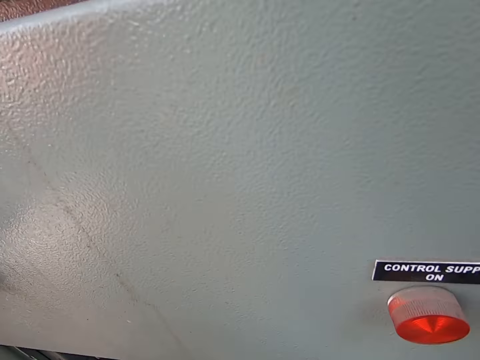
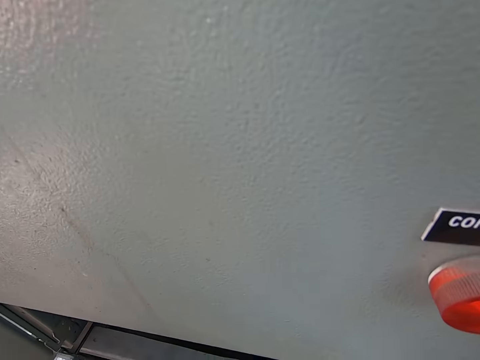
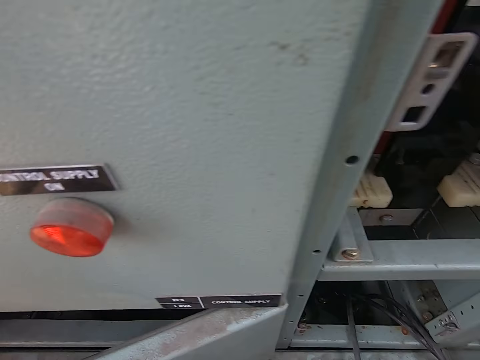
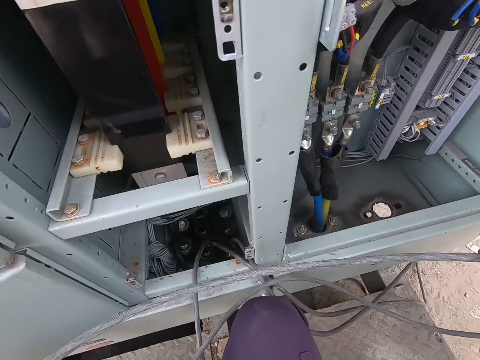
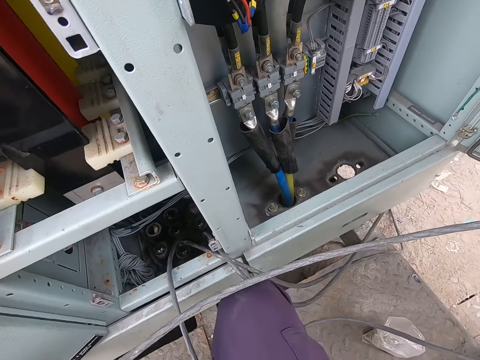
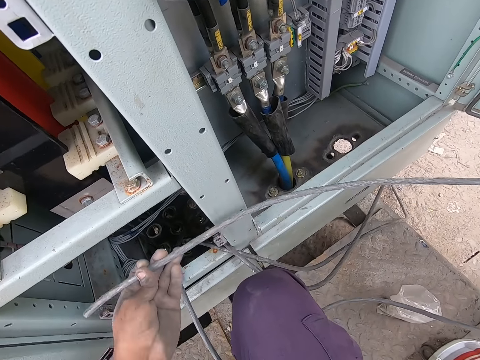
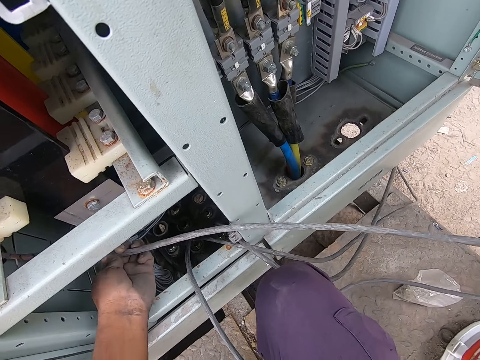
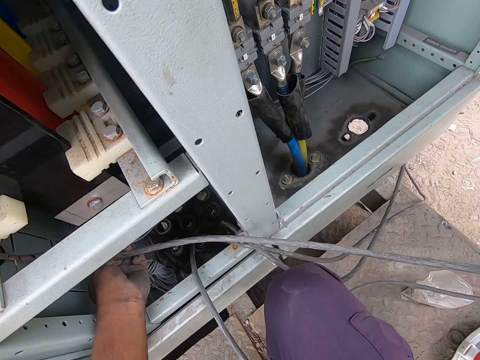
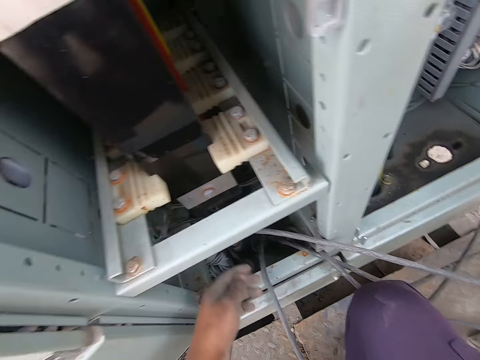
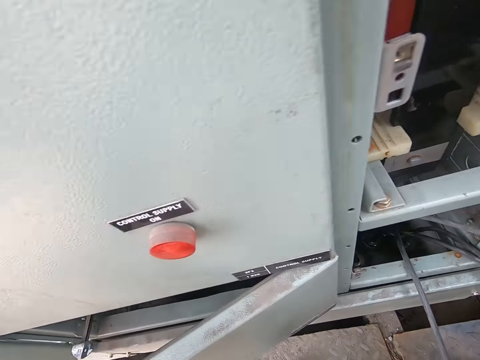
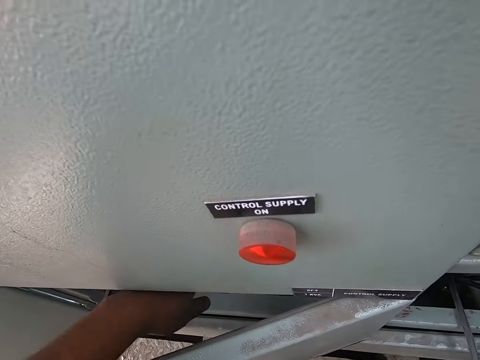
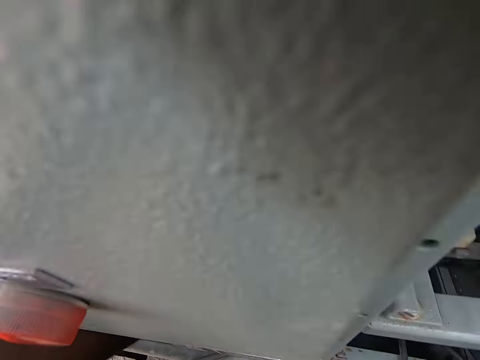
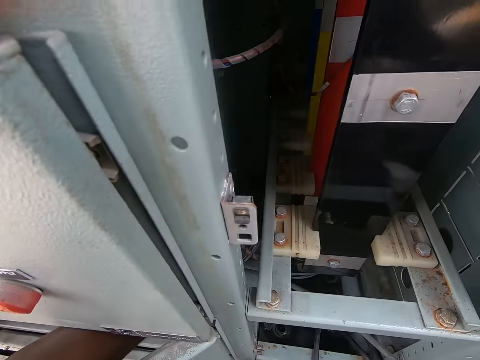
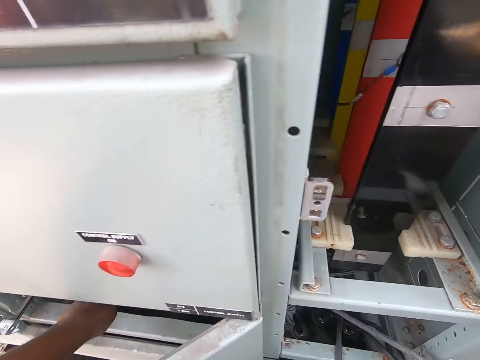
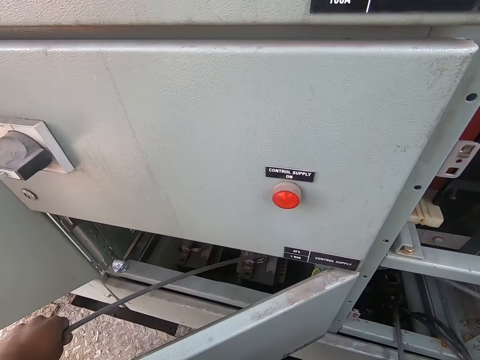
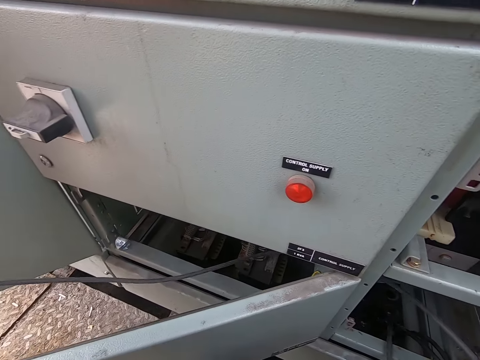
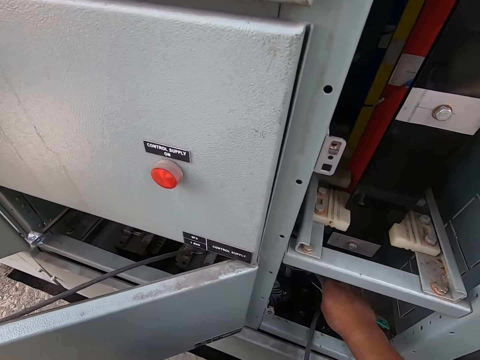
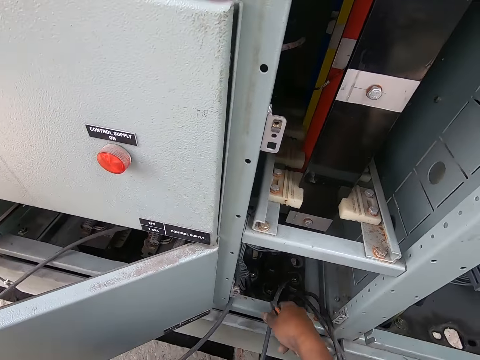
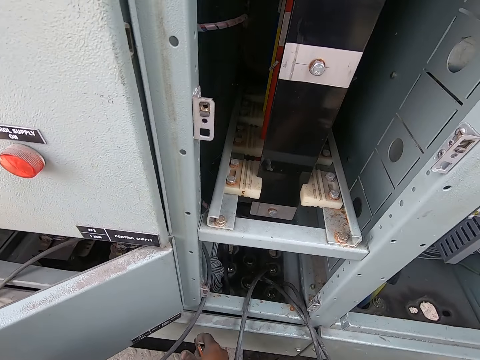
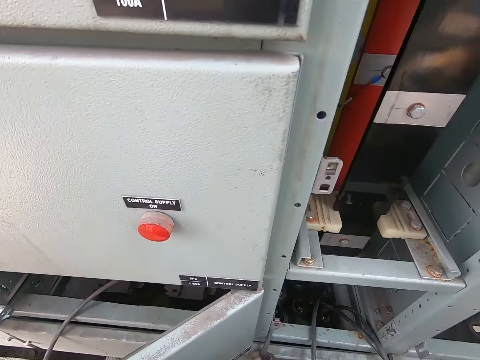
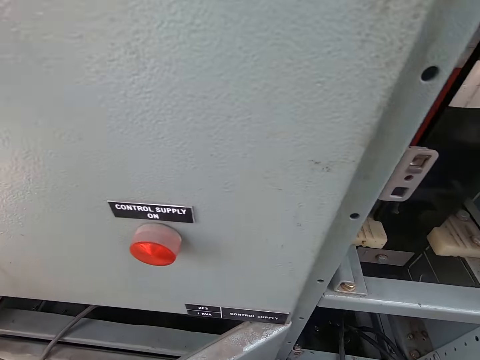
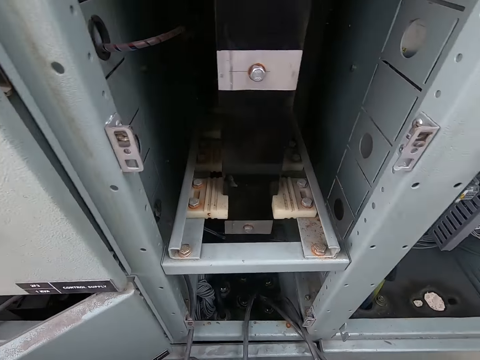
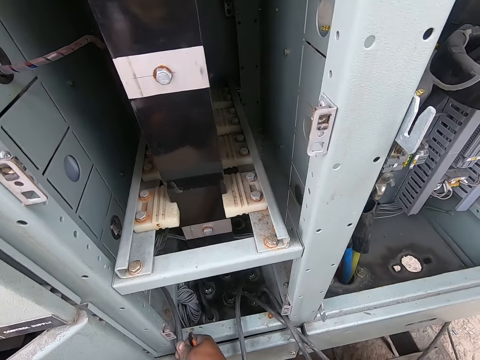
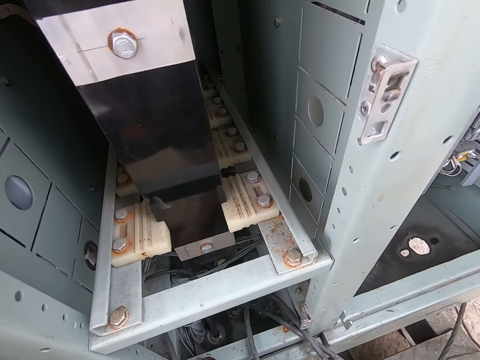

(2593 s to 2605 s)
The camera wearer passes the wire through a hole in the electrical distribution control box with his left hand. He pulls the wire from another side of the electrical distribution control box with his left hand.

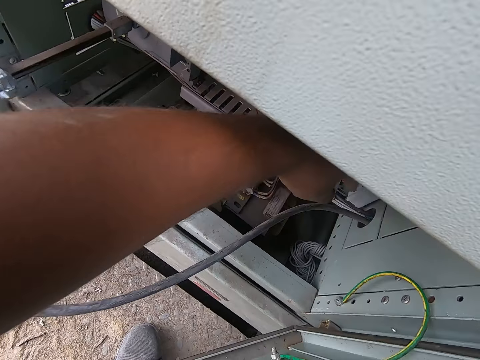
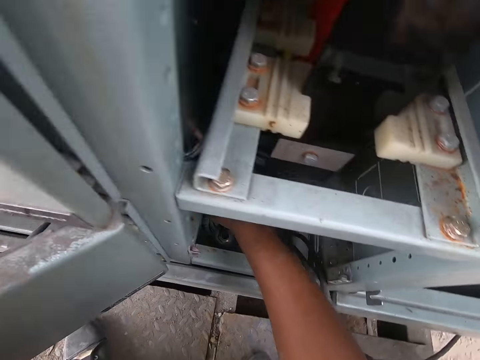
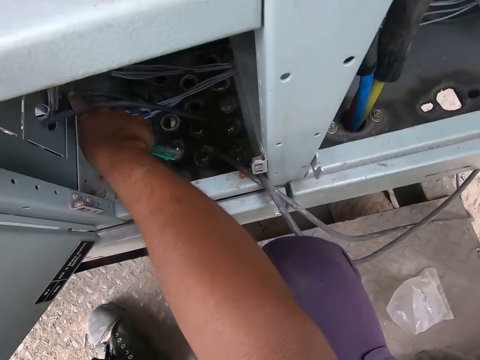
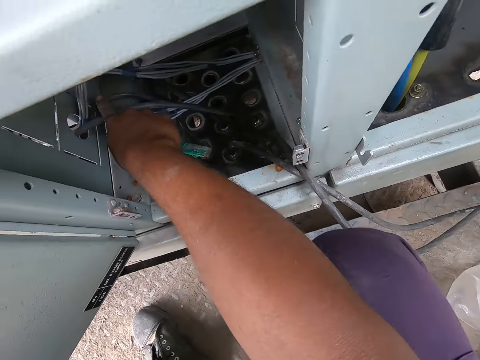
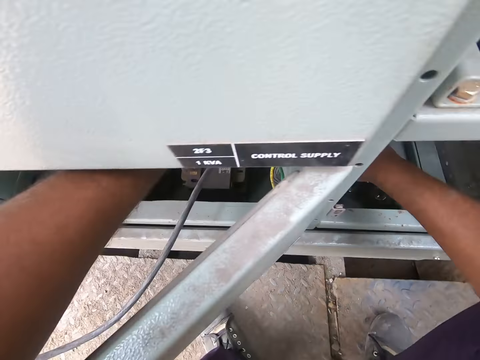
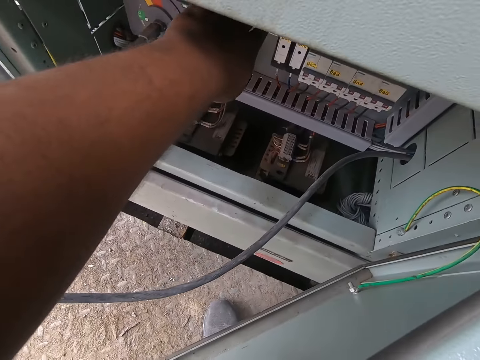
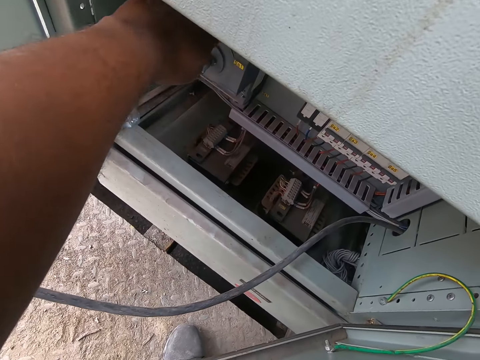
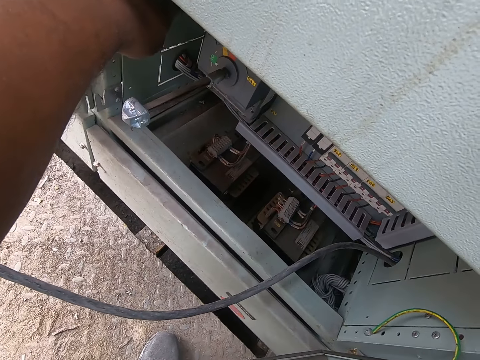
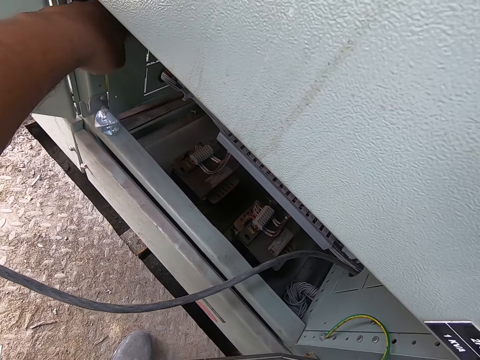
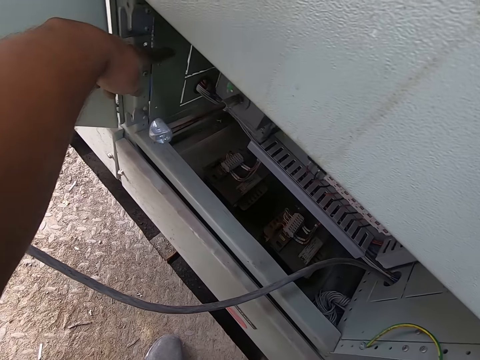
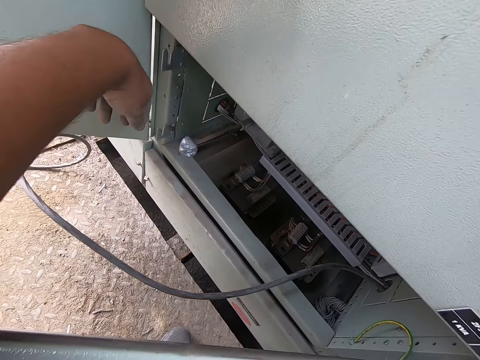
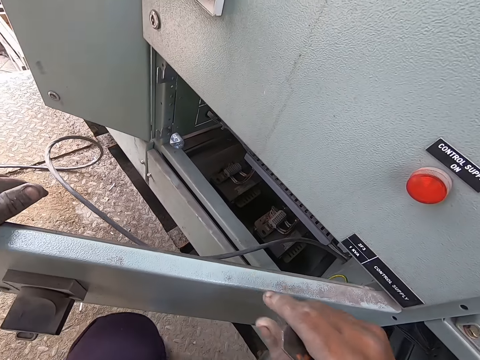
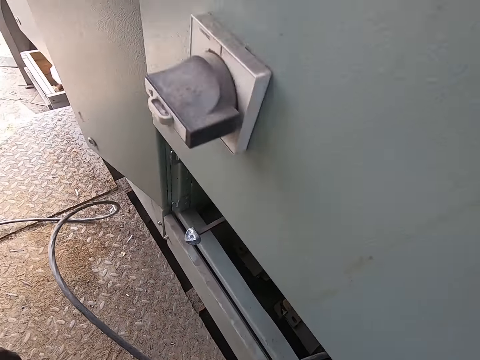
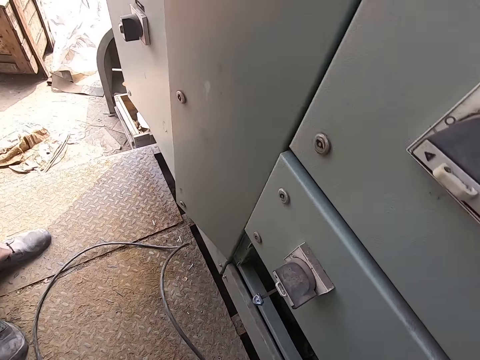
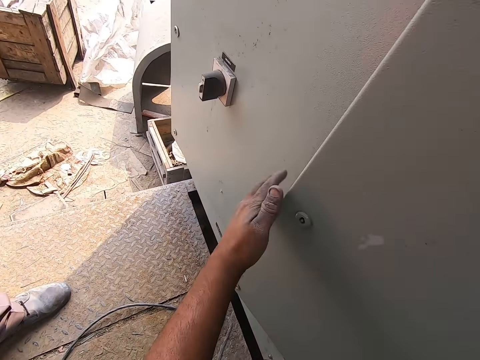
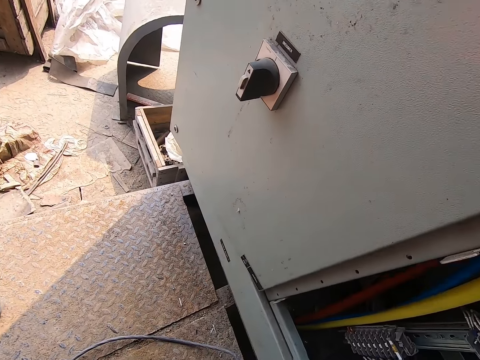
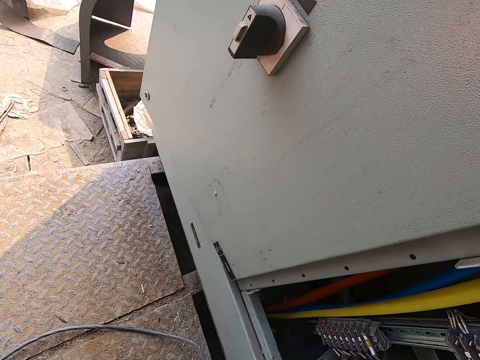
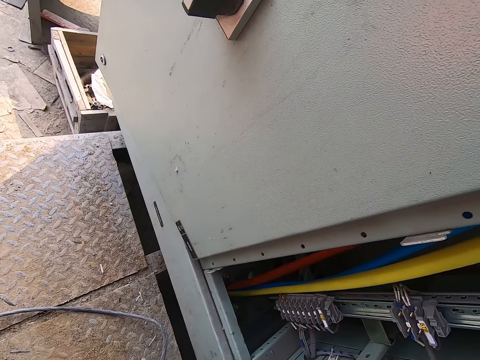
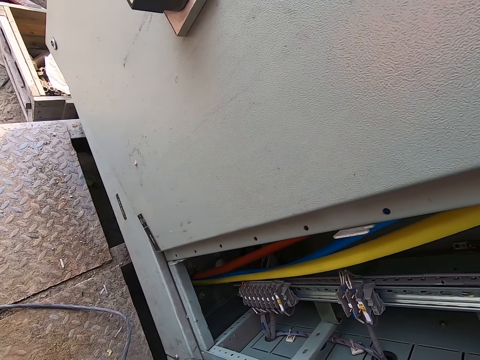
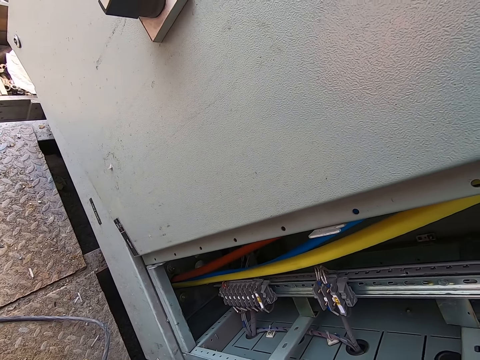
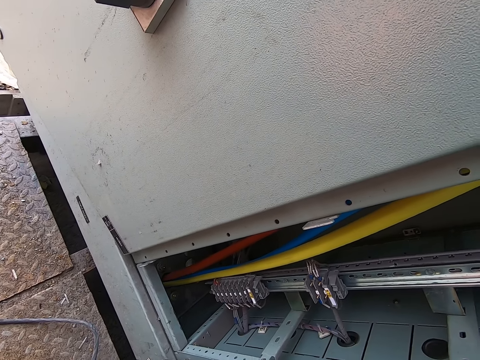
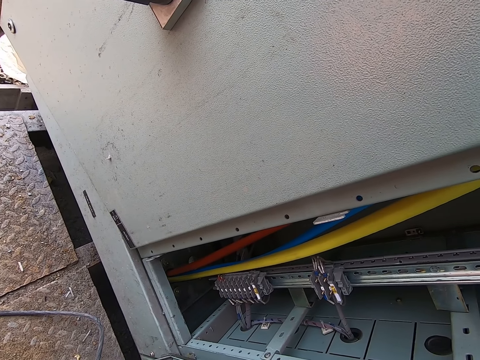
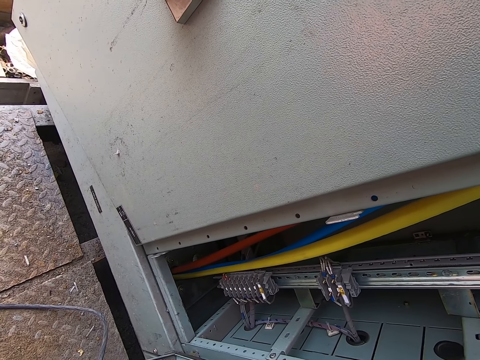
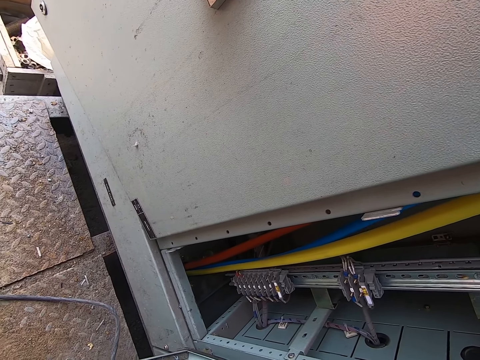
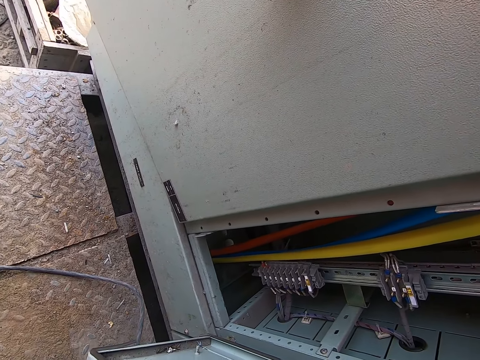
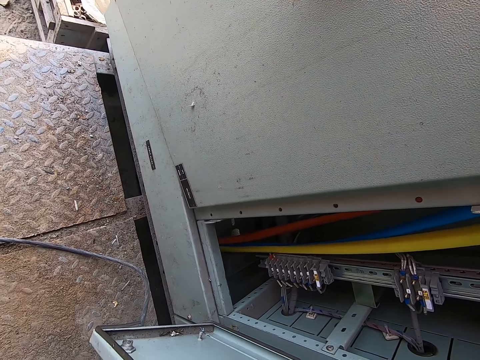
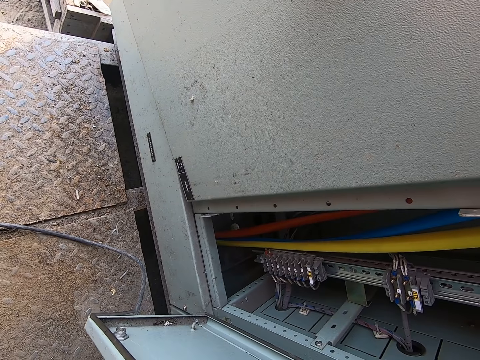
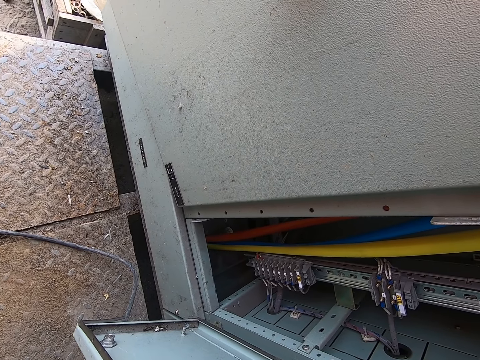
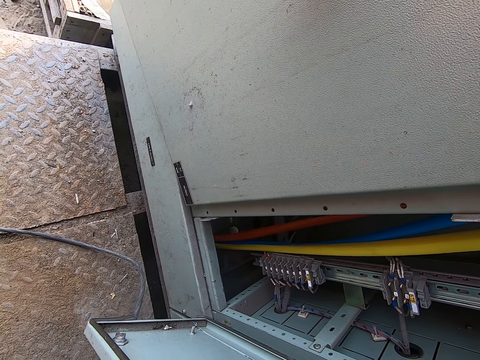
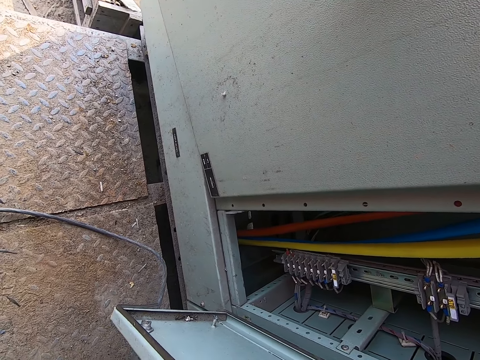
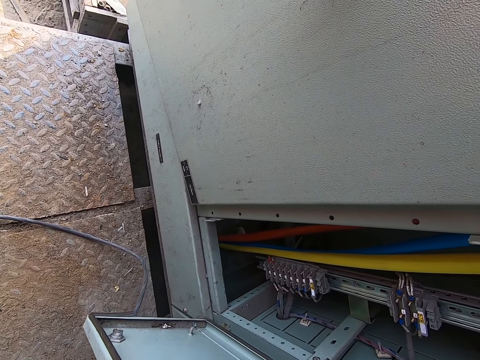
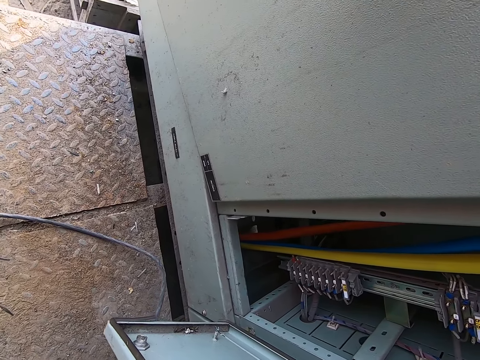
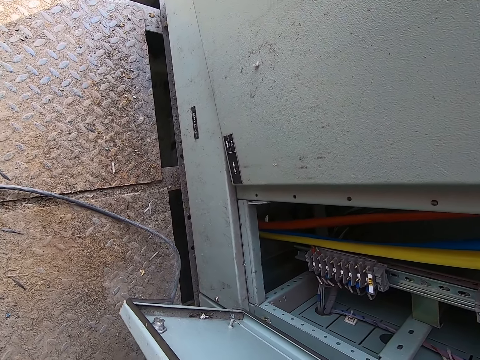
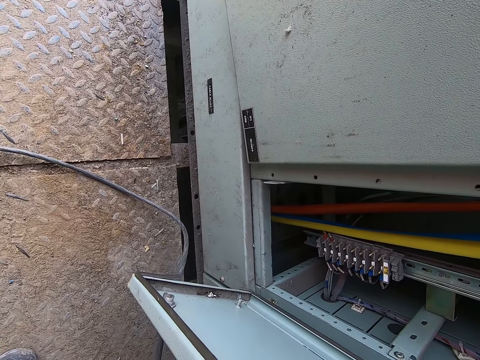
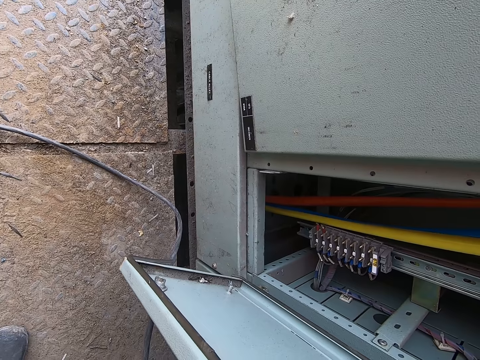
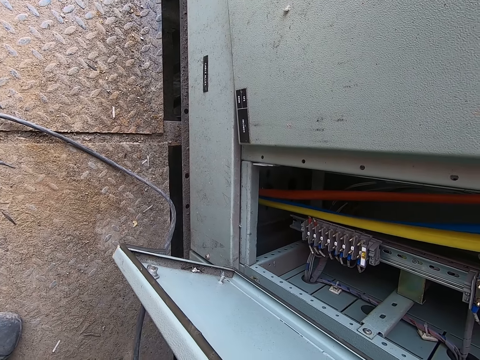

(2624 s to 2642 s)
The camera wearer holds the cable in the meter box. He lifts his left hand from the meter box. He stretches towards another meter box door. He opens the cover of the electrical distribution control box with his left hand. He stares inside the meter box.
